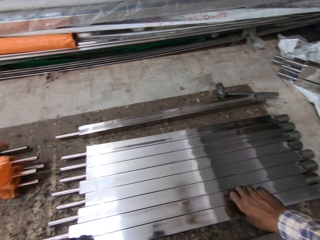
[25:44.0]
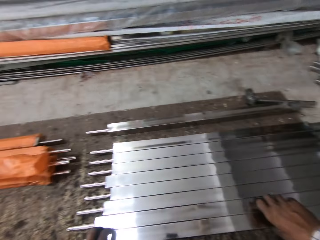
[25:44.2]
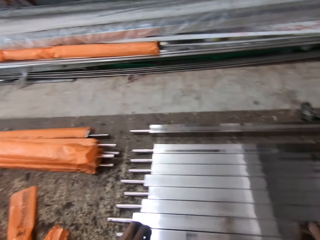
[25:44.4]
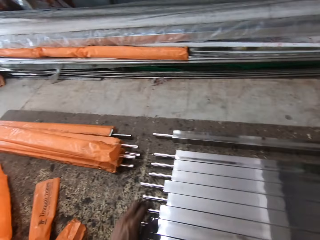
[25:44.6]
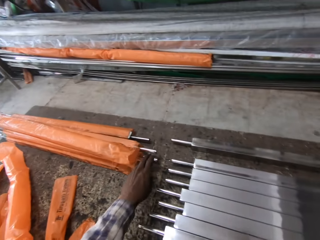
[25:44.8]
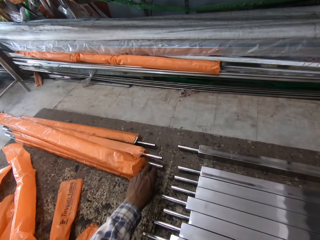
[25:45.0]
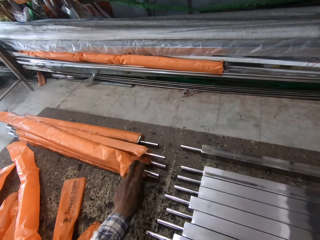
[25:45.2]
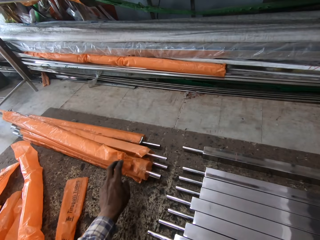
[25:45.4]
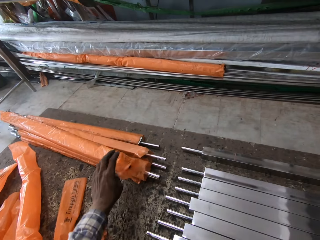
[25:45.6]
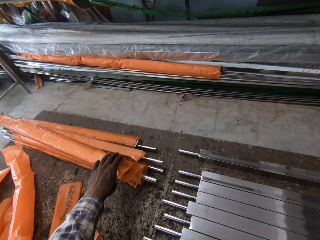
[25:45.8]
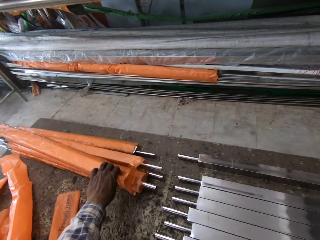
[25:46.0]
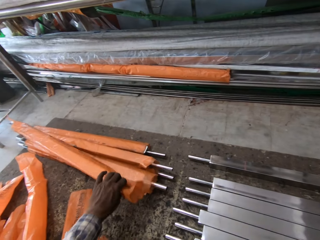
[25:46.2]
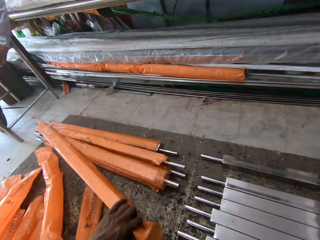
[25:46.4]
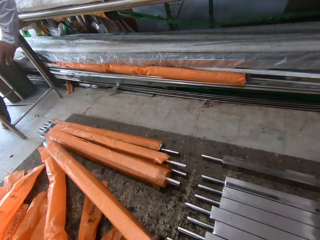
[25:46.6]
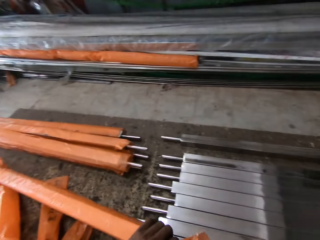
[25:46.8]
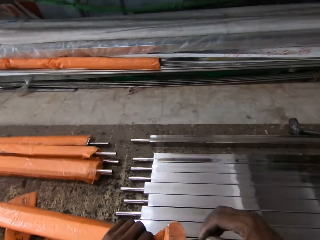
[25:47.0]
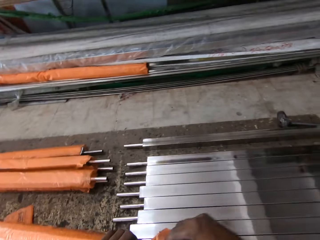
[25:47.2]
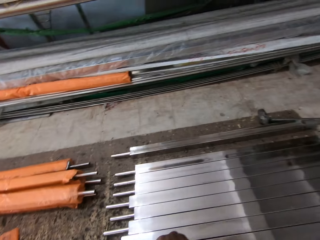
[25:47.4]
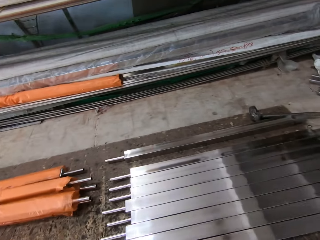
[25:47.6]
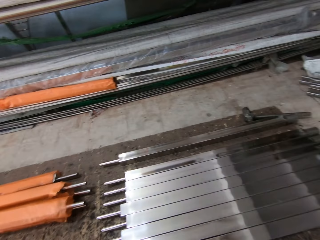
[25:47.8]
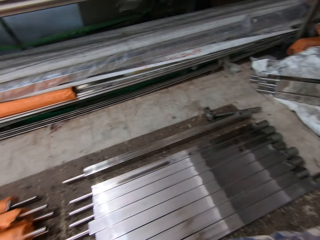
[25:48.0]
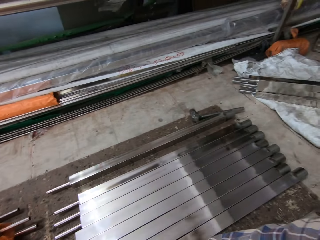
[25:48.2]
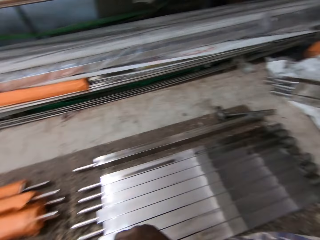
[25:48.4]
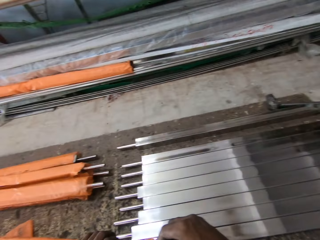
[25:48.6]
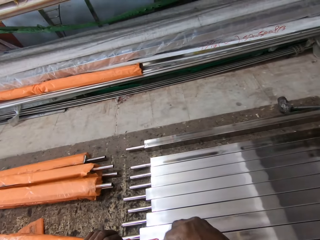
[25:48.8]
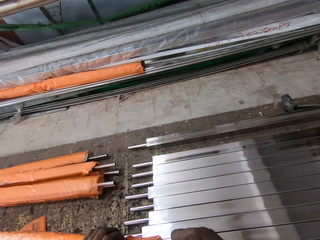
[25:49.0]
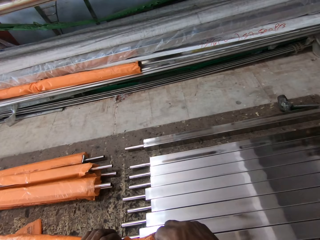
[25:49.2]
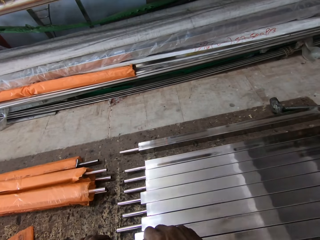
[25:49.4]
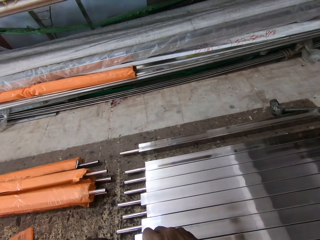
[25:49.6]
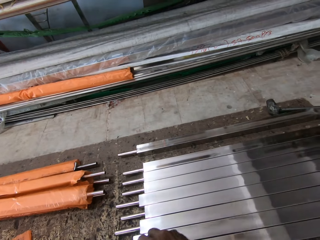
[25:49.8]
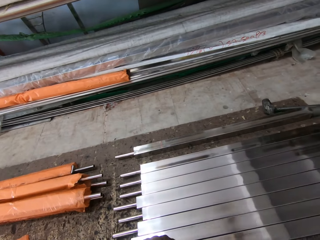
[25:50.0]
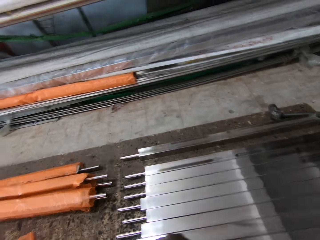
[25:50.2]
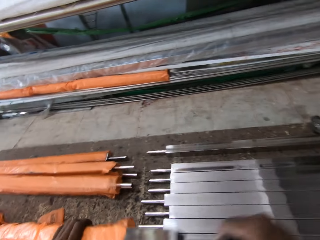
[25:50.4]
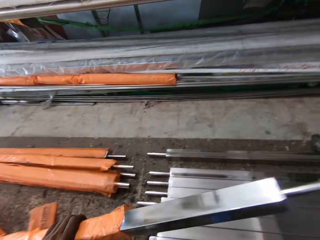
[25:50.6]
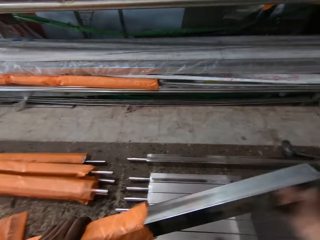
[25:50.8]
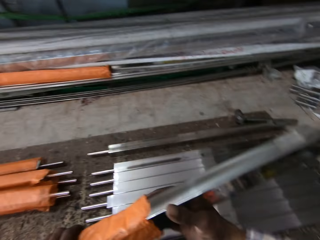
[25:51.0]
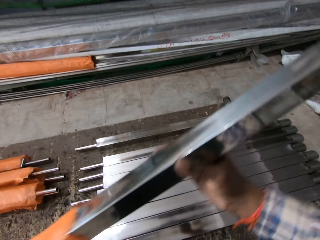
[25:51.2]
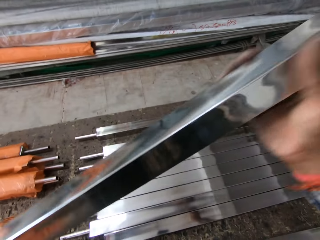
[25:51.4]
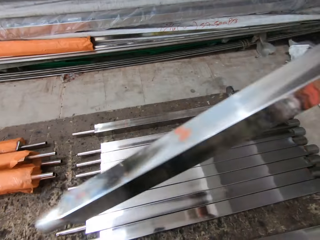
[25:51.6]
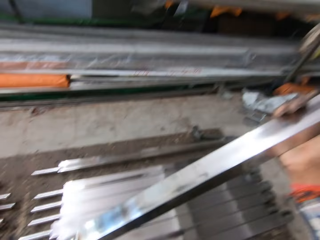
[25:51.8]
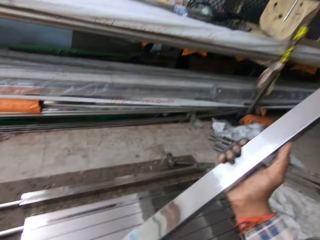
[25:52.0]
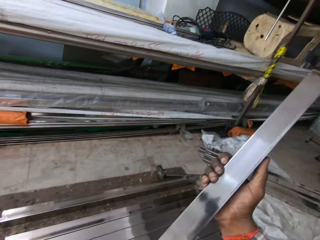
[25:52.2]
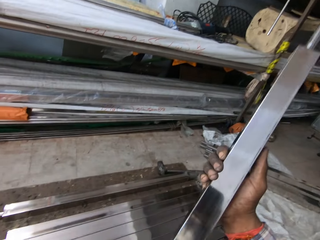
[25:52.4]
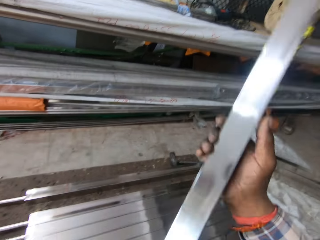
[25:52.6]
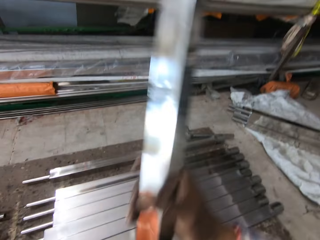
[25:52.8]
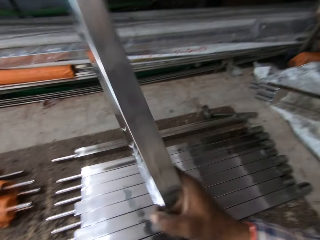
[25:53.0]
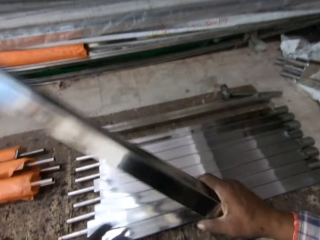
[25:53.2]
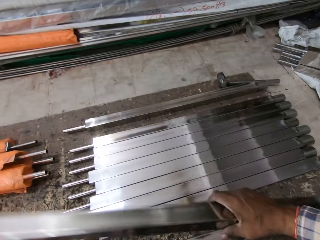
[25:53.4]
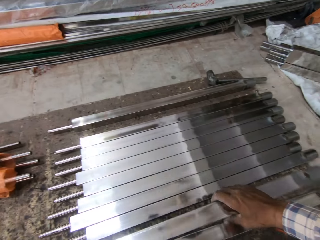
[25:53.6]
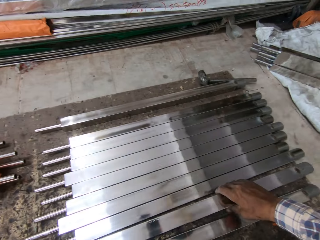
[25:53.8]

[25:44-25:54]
A man talks. The camera wearer picks up a metal on the floor. They pull the metal. They remove the metal from a bag.

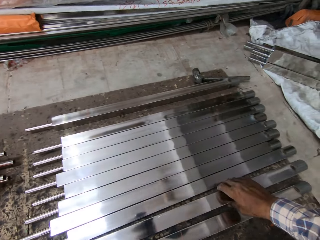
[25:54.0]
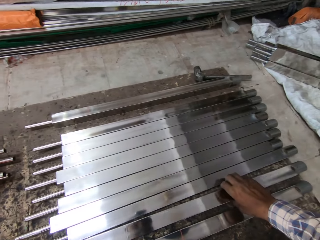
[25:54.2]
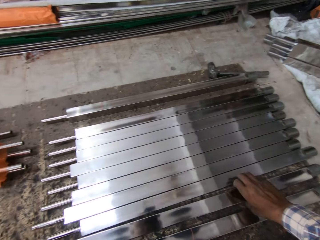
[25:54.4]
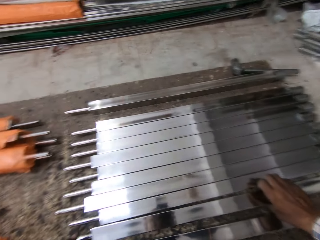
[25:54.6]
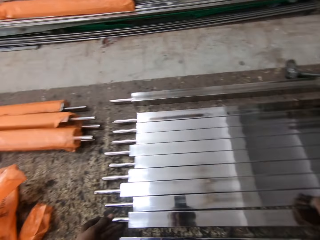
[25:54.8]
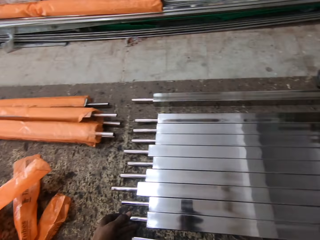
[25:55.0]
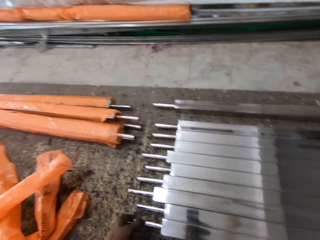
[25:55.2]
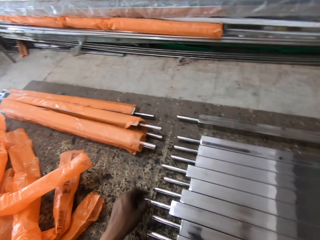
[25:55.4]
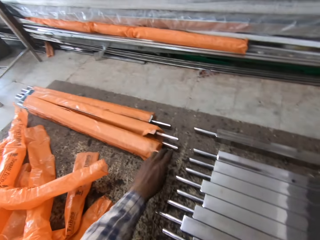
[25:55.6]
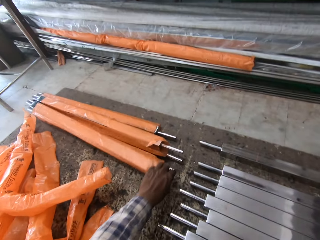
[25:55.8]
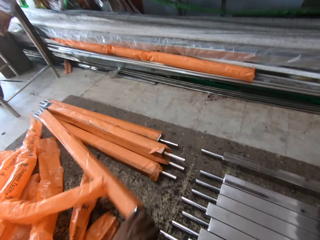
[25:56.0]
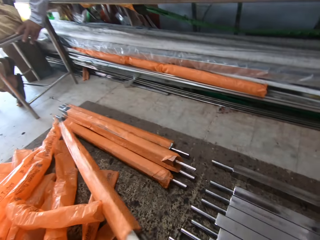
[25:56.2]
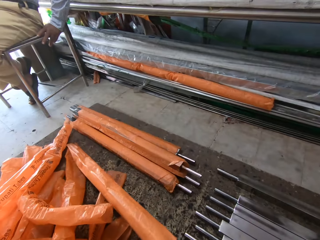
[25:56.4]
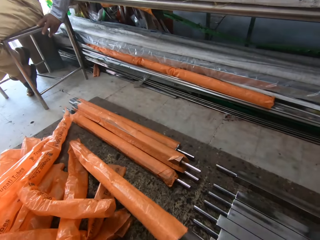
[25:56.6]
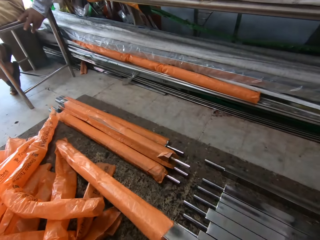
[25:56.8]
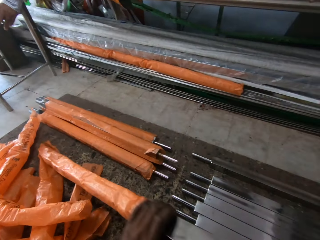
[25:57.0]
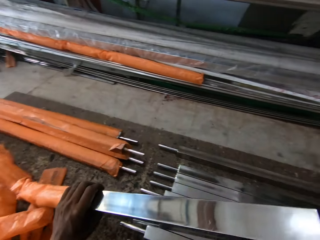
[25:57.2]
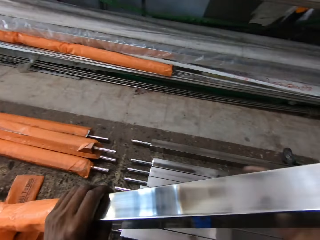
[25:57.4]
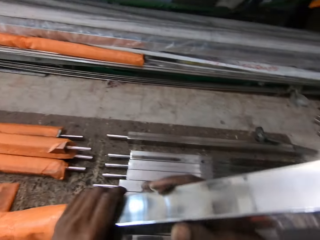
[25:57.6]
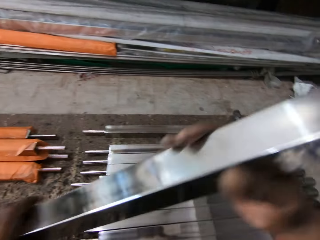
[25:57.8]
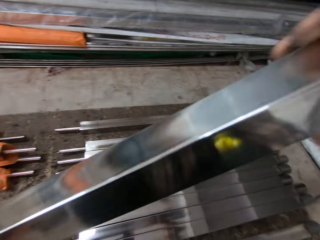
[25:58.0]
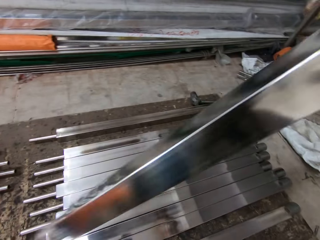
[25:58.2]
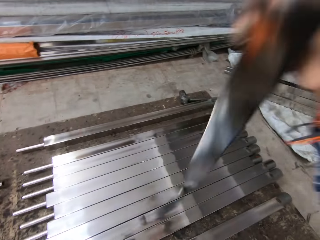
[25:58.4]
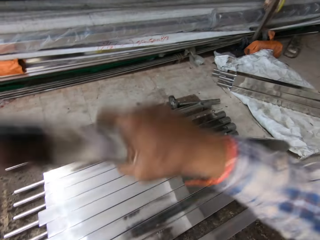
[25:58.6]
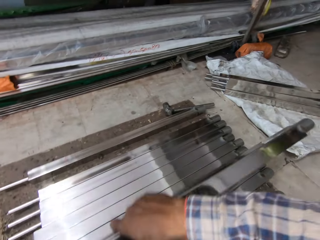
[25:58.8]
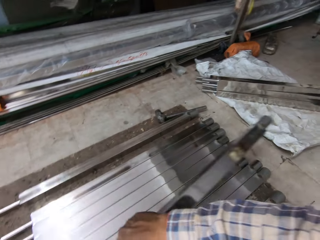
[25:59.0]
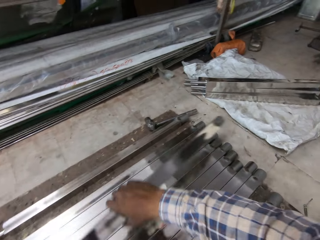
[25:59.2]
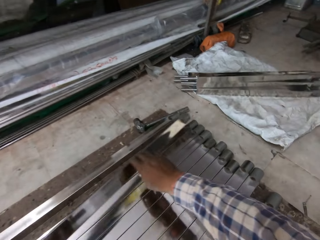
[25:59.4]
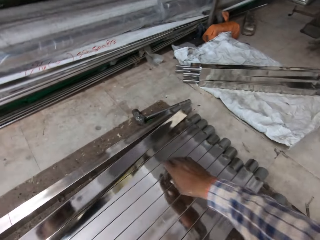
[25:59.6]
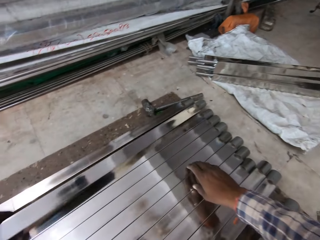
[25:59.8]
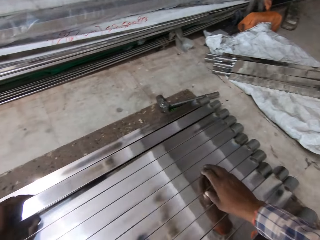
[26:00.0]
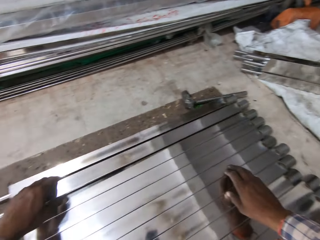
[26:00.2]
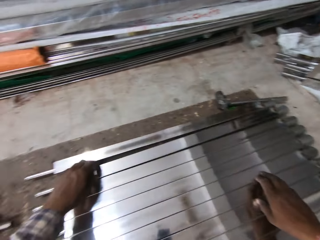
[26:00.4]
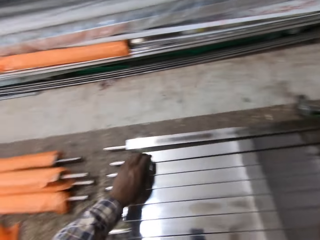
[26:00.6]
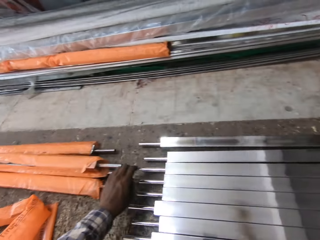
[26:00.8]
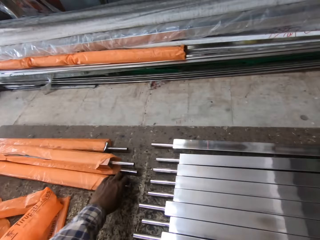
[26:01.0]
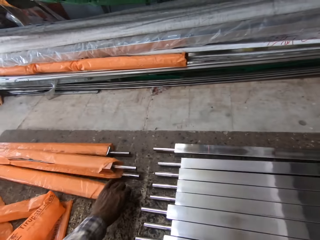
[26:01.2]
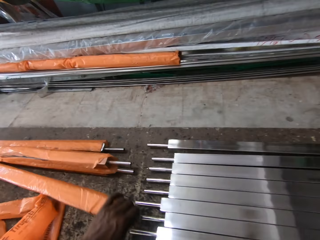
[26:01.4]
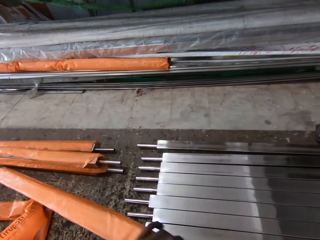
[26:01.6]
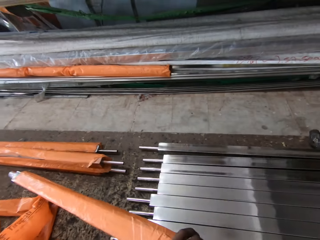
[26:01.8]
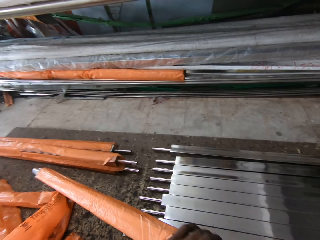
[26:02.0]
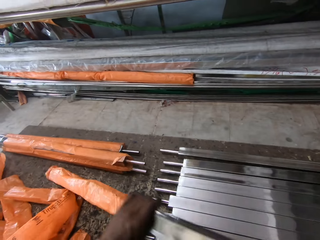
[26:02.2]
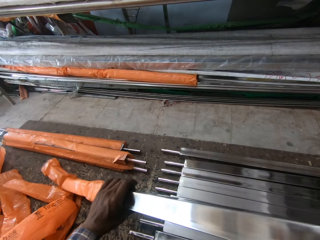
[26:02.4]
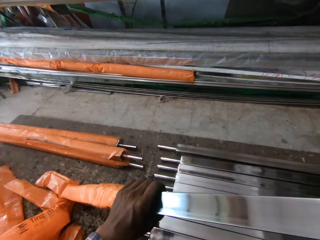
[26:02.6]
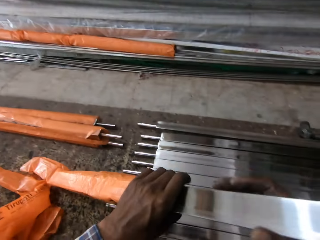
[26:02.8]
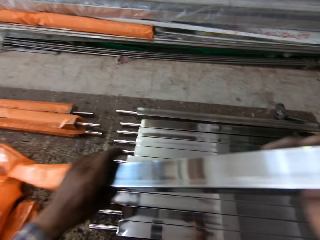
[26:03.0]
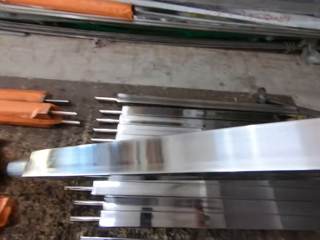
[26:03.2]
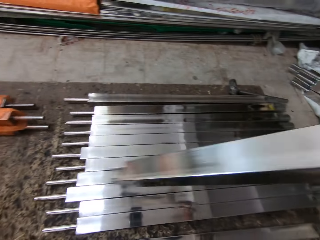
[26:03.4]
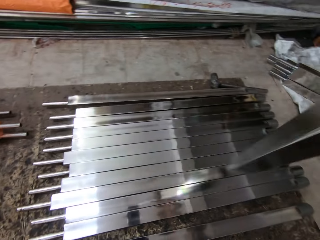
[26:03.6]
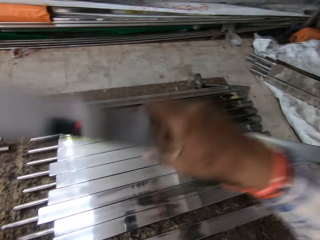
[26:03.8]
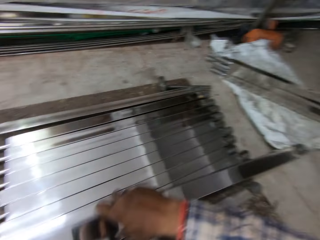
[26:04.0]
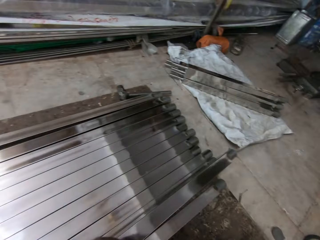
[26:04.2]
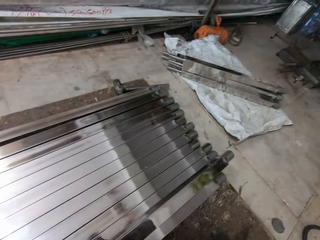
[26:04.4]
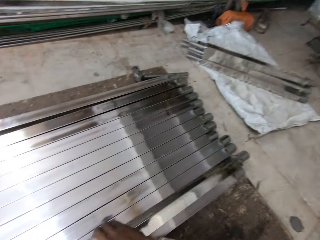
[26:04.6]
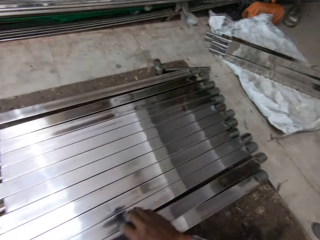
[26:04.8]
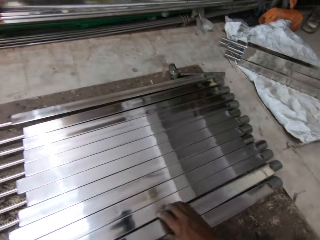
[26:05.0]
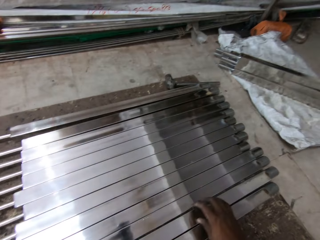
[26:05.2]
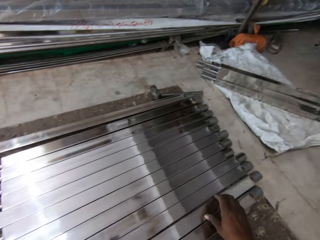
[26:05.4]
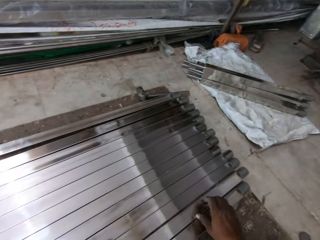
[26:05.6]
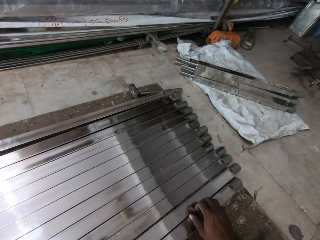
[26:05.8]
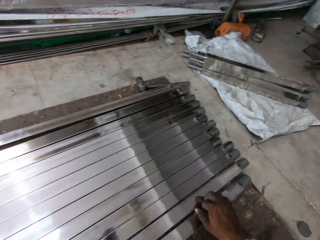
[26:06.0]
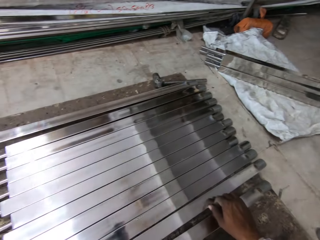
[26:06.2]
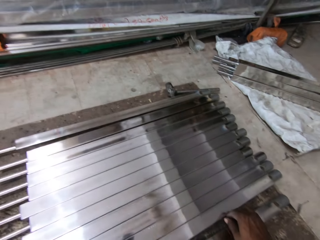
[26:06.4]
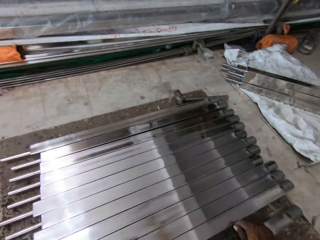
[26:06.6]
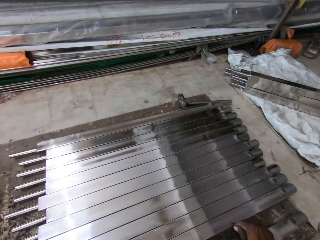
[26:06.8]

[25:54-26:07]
The camera wearer places the metal on the floor. They pick up the metal on the floor, remove the metal from a bag, and place the metal on the floor. They pick up the metal on the floor, remove the metal from a bag, and place the metal on the floor.
